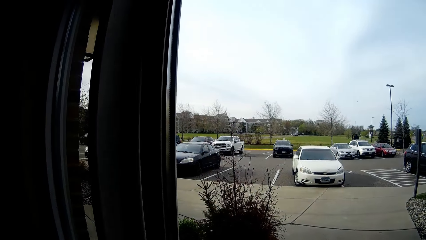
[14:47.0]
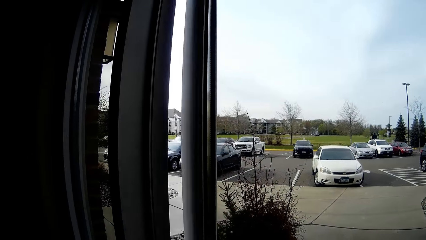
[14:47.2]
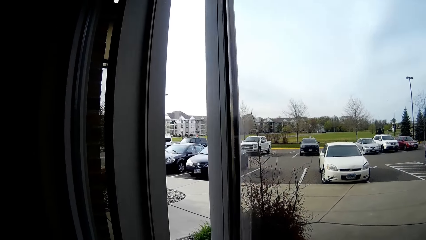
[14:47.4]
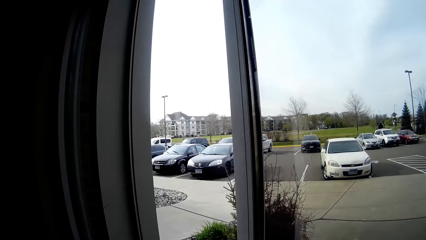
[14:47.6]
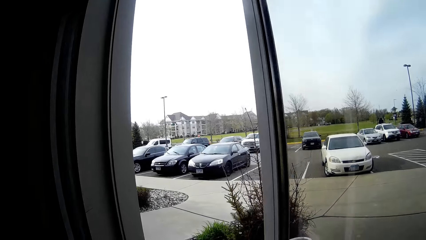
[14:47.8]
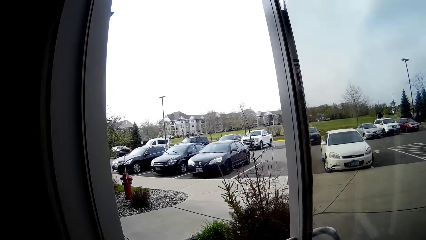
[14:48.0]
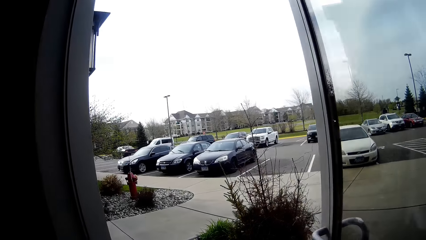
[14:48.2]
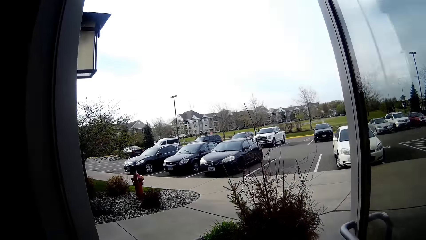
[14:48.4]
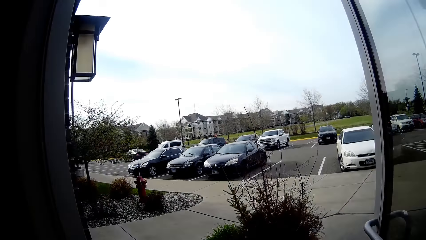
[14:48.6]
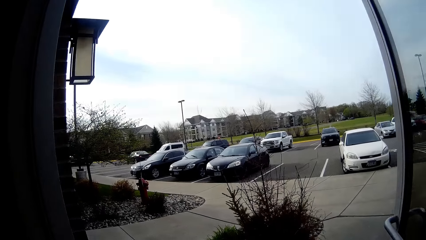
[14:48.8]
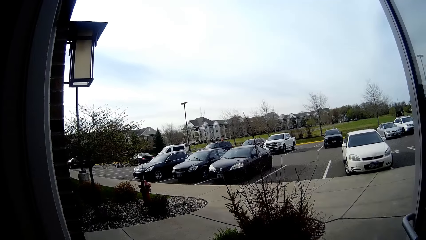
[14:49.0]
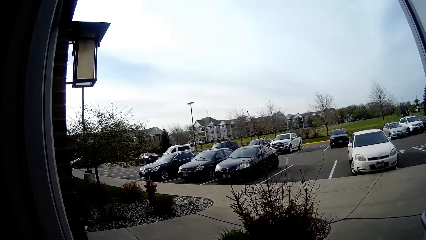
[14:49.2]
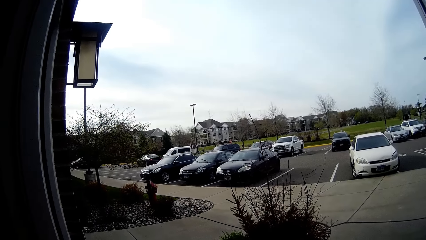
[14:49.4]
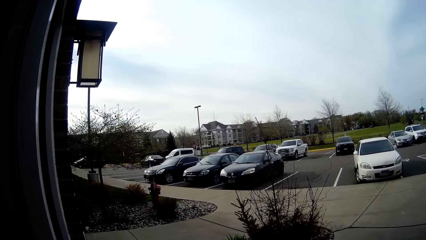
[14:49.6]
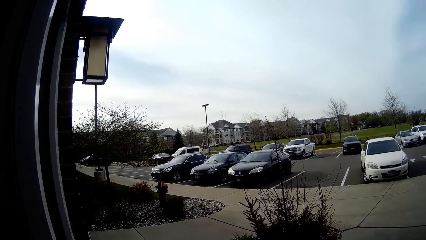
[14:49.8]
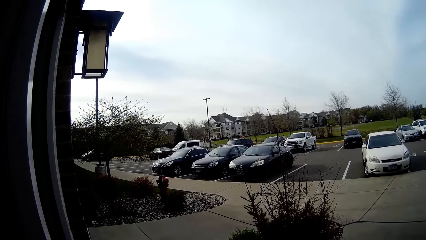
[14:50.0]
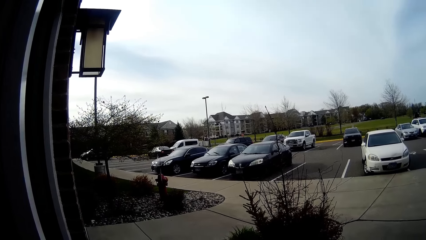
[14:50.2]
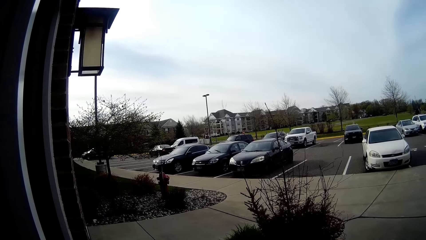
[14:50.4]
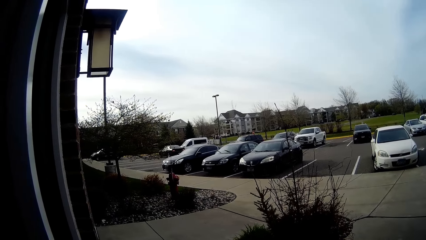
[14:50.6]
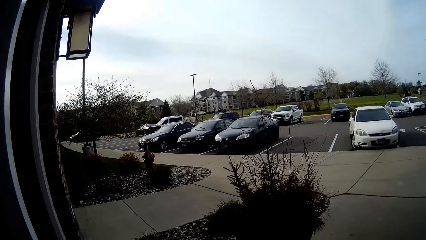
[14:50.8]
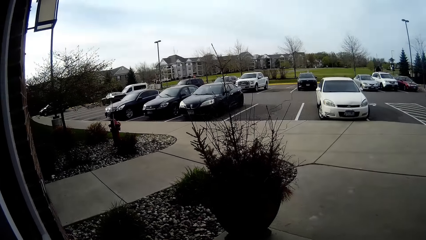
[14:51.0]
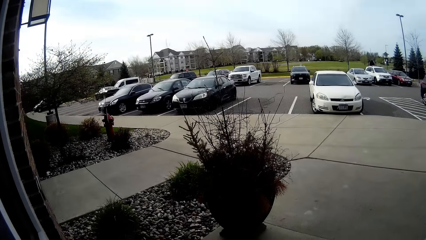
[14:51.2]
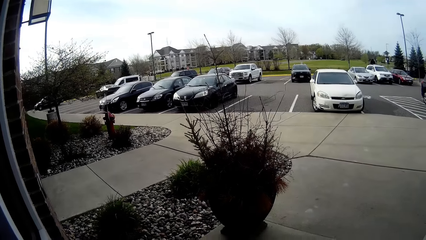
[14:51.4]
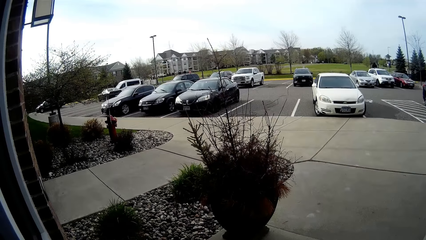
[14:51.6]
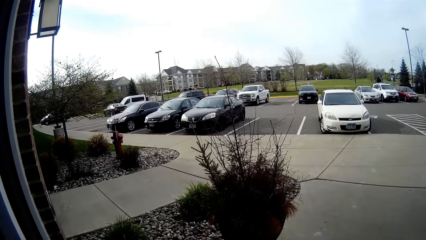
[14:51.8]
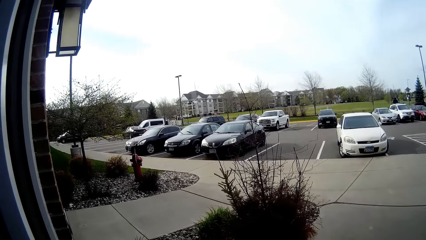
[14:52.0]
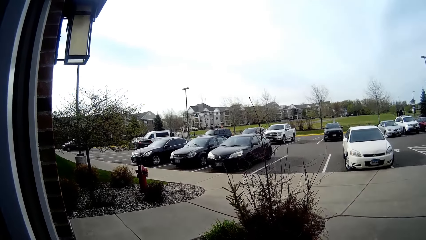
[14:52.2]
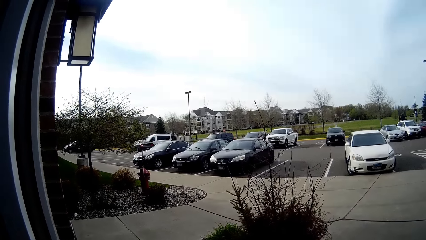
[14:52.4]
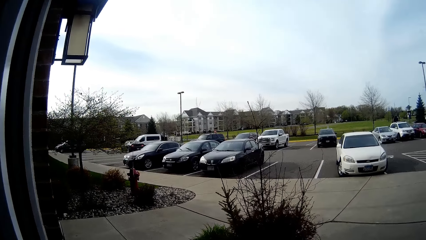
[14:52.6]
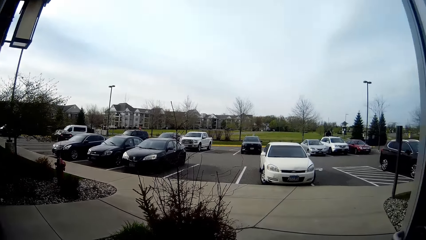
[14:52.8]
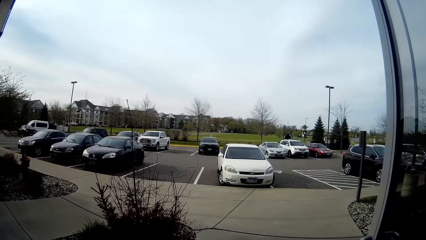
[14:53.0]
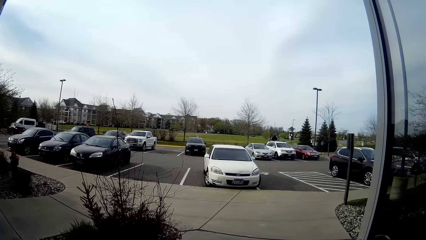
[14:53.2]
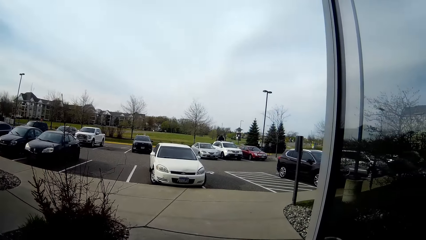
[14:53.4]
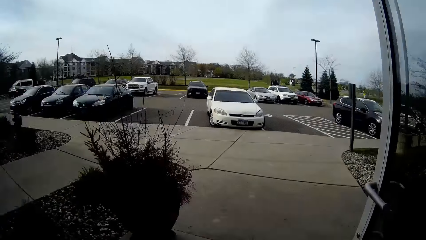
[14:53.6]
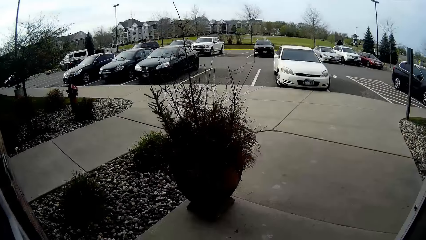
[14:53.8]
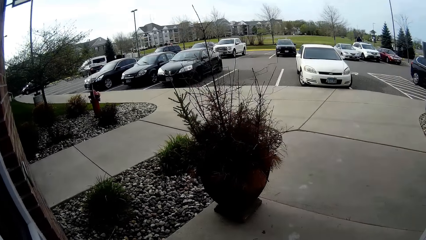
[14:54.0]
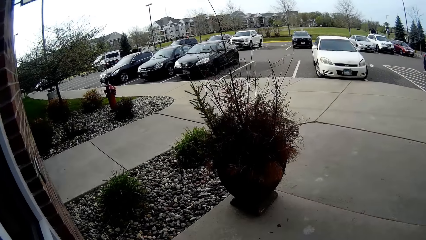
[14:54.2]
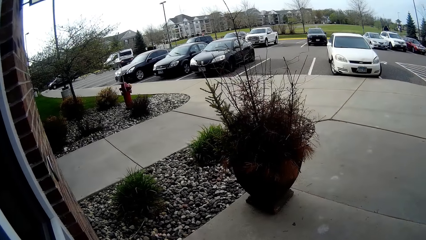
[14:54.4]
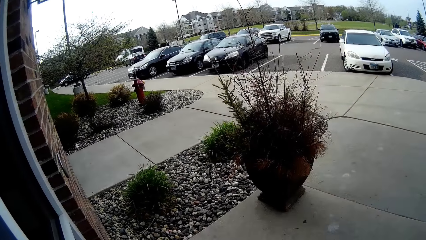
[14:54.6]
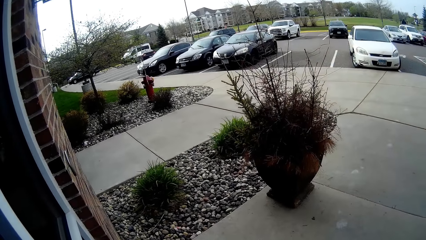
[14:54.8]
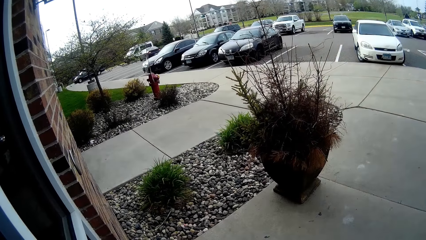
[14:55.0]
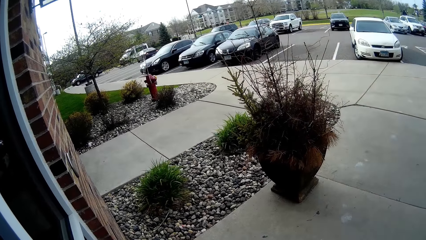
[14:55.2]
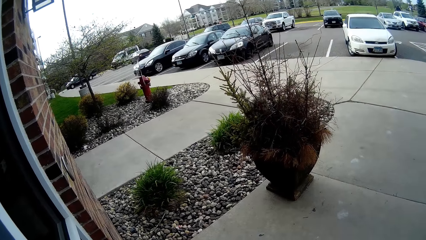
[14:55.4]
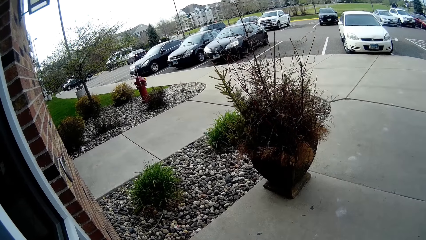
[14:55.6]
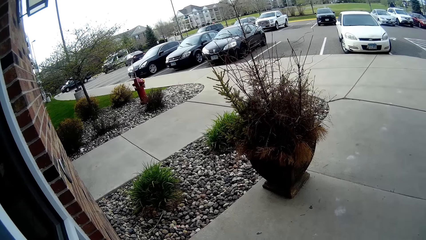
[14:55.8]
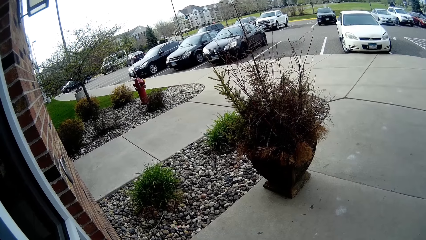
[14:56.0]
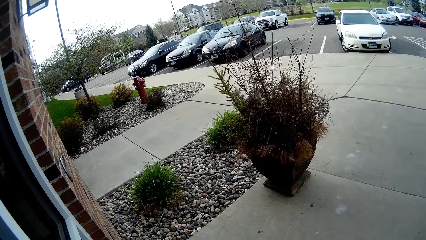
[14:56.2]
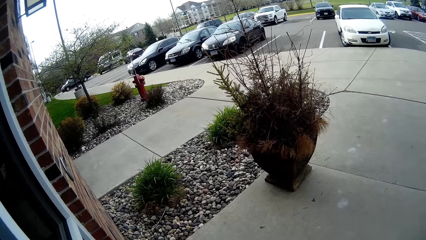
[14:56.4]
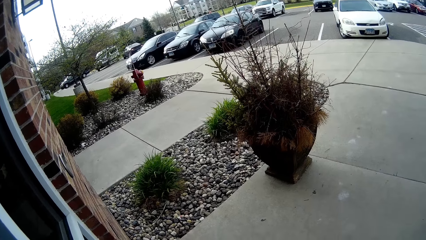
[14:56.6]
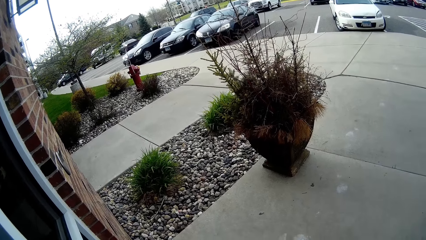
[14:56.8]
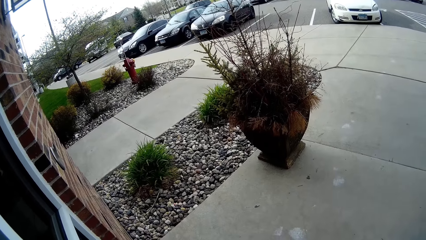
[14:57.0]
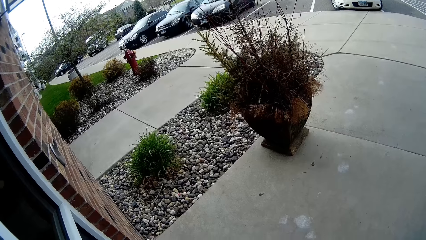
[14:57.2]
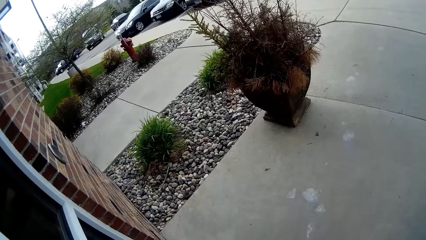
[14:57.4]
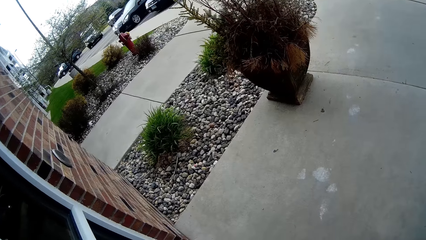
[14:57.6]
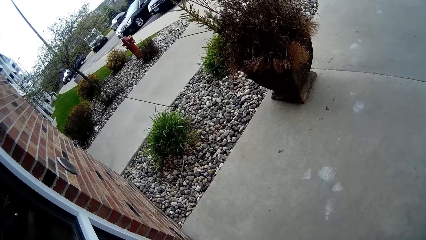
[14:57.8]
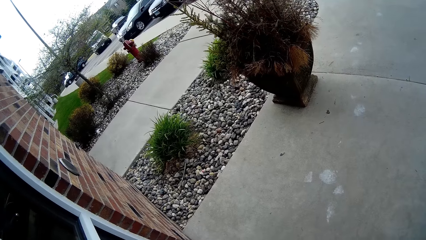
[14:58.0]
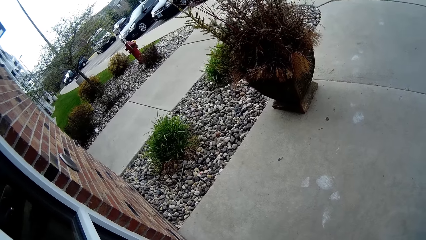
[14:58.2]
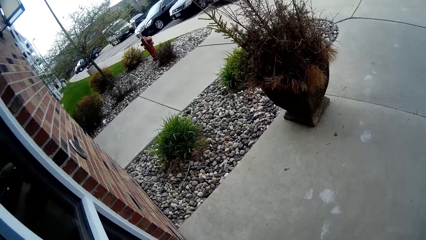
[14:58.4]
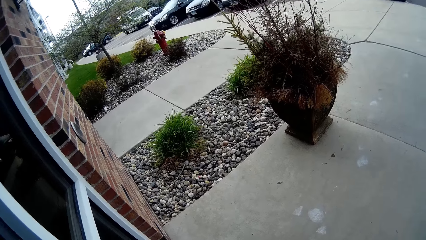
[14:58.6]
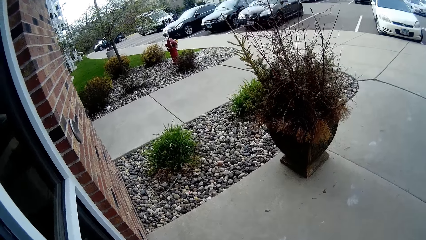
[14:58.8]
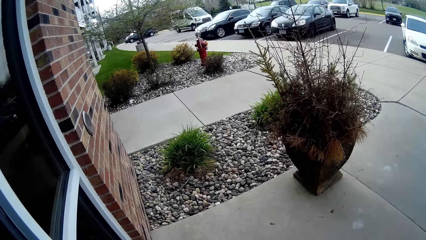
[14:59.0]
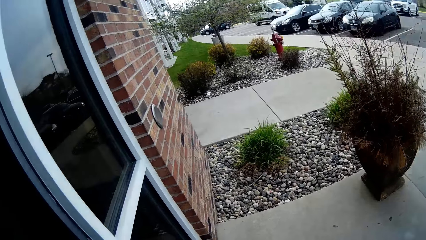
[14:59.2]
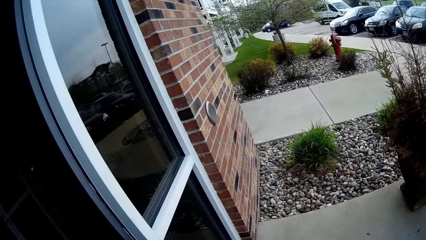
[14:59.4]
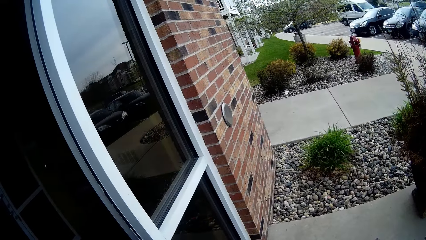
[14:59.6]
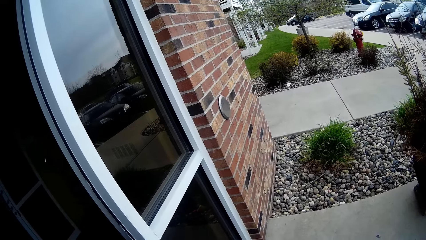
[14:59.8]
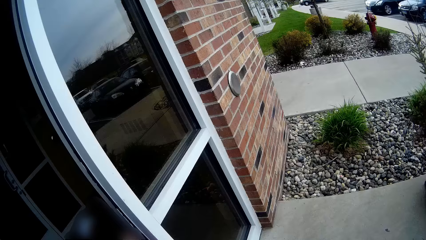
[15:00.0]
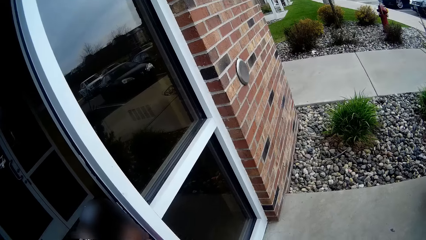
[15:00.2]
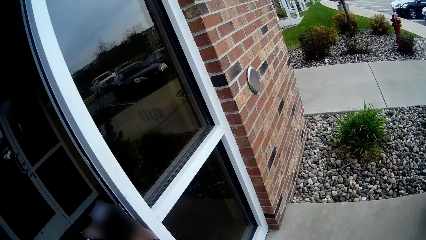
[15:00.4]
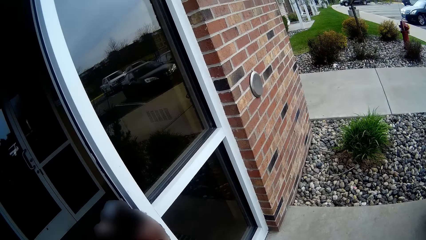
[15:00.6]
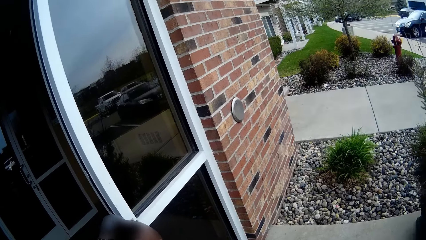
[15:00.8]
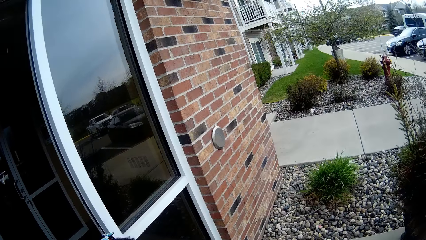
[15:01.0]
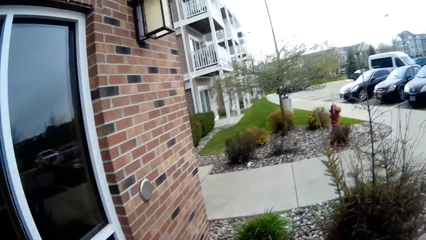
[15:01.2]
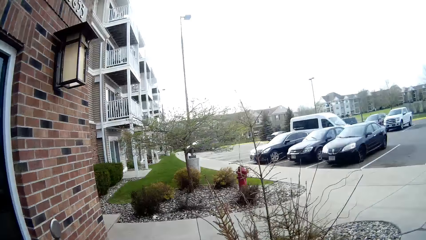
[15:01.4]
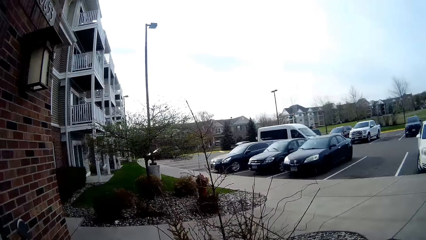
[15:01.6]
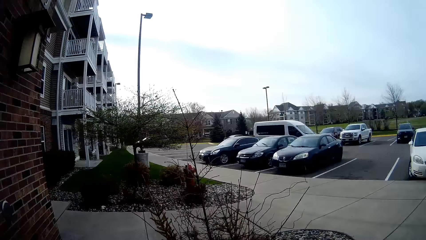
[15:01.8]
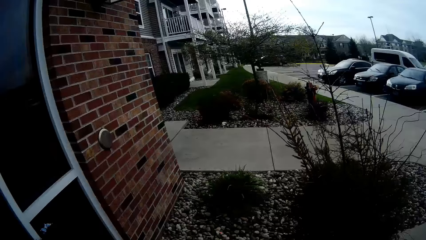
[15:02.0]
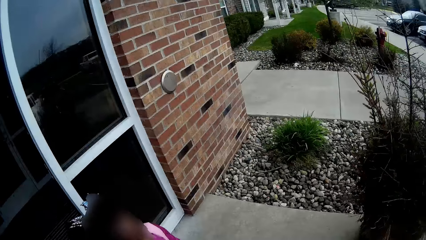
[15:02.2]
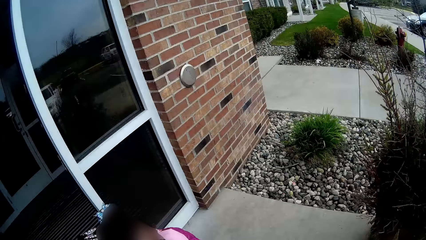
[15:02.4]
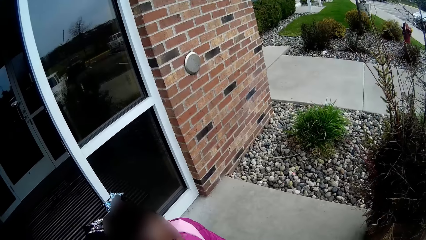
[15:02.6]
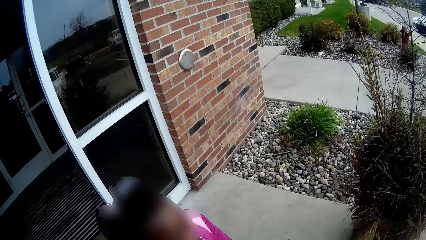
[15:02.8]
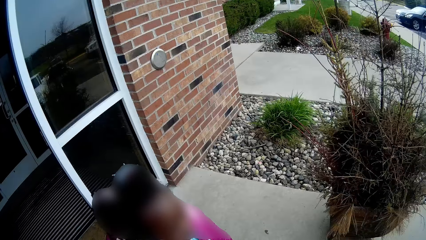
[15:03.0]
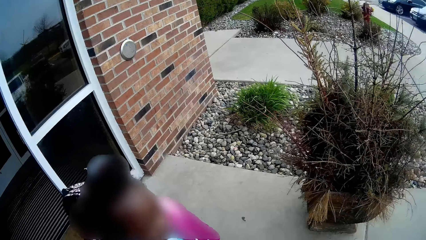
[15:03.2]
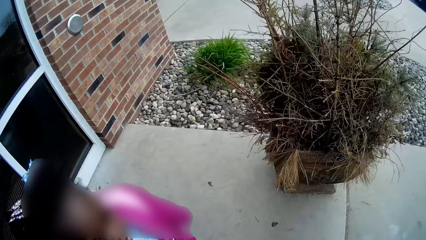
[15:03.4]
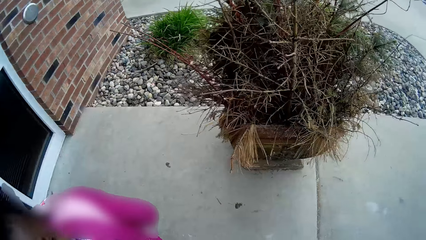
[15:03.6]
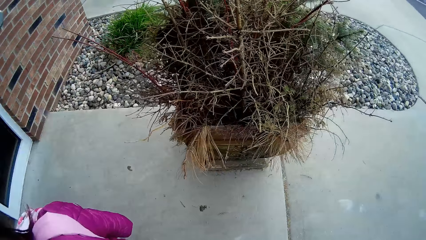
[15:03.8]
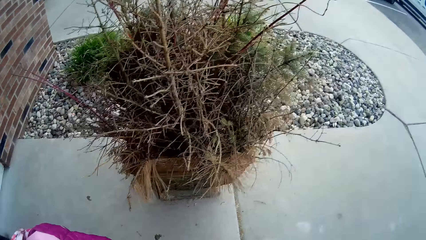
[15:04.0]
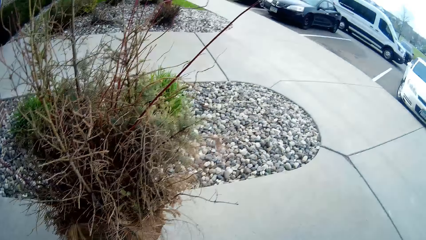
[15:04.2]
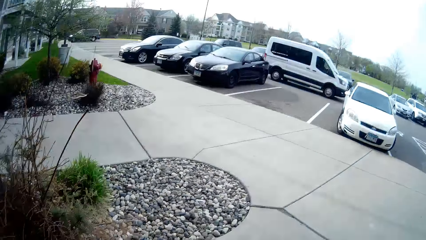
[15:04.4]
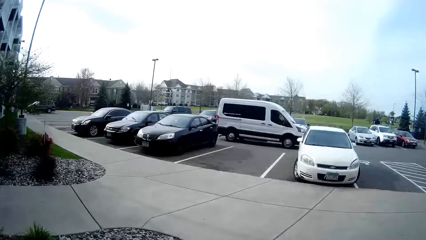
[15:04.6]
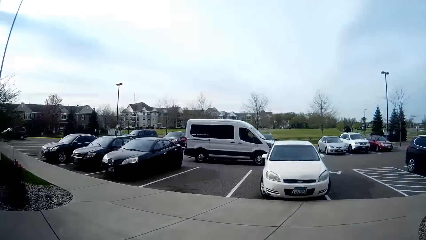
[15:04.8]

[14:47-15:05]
The camera wearer opens a door with her right hand. She interacts with a baby. She walks on the pavements in the parking lot. The baby walks on the pavements in the parking lot.
